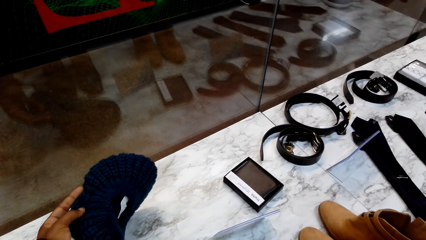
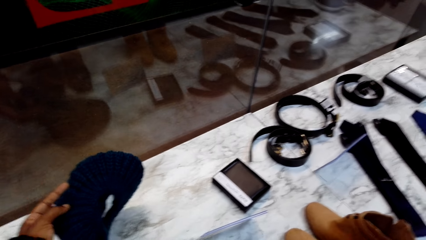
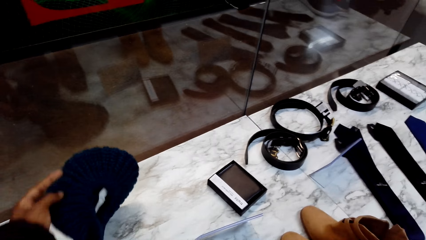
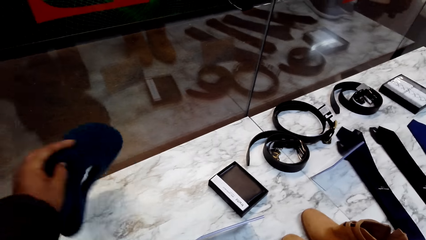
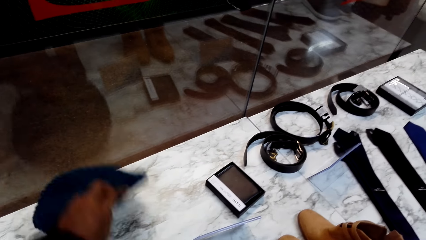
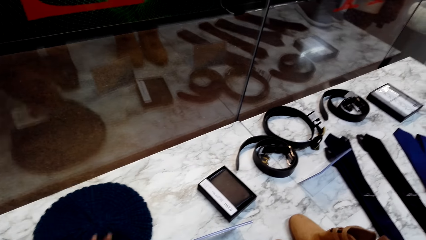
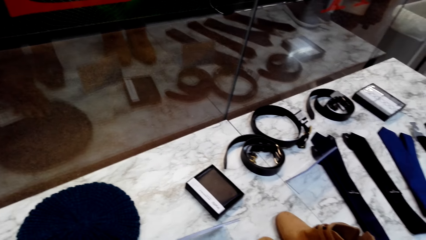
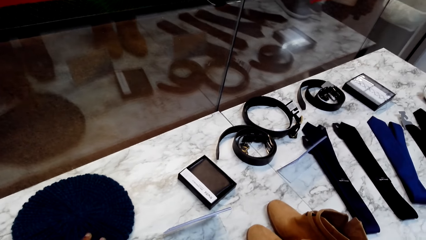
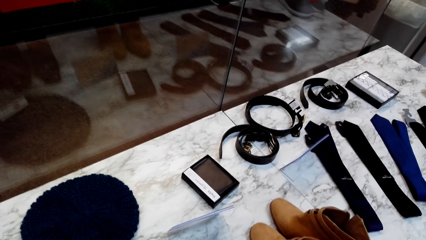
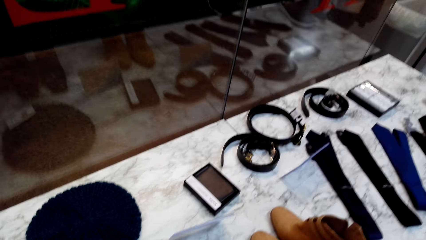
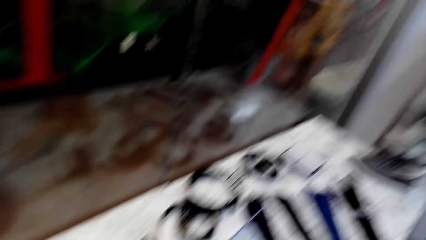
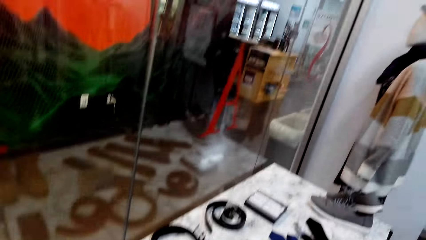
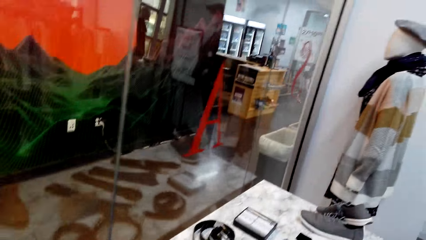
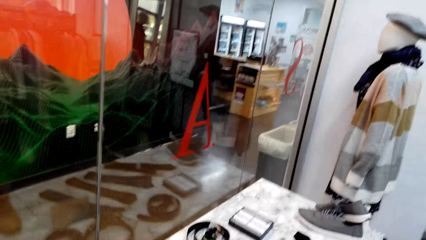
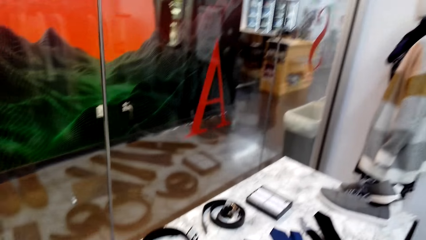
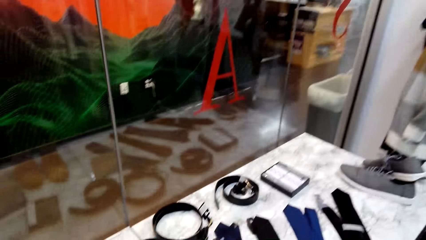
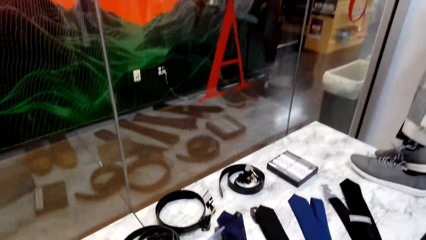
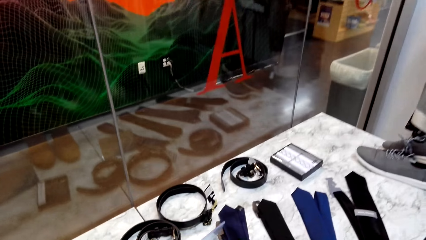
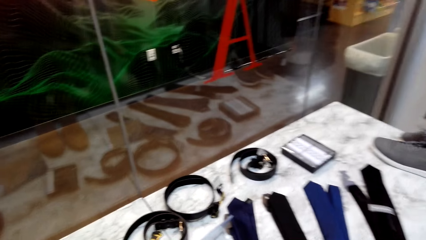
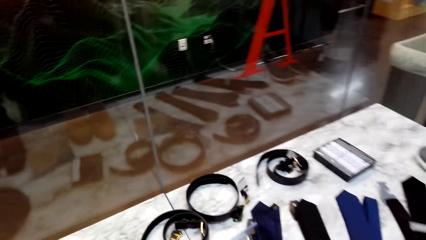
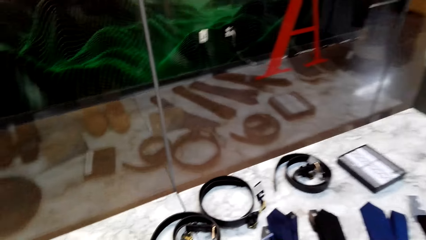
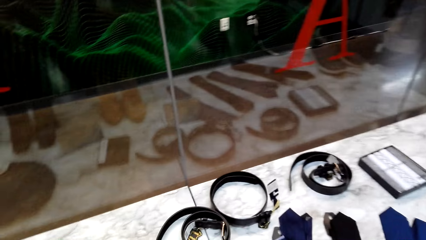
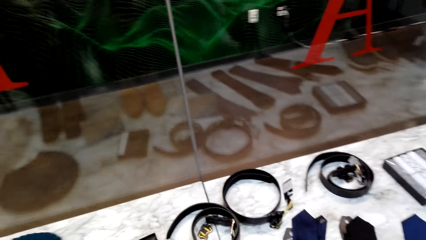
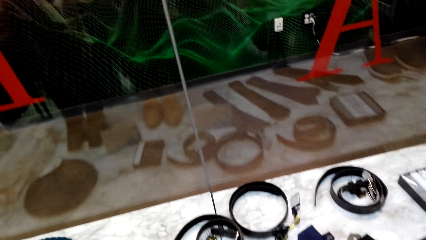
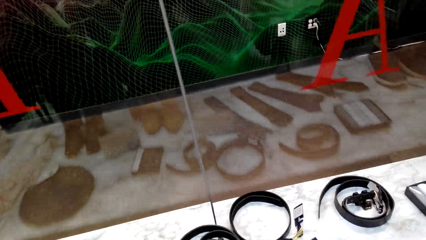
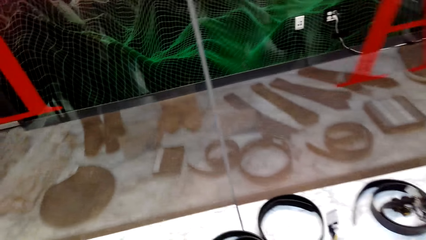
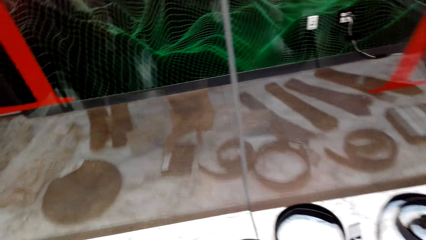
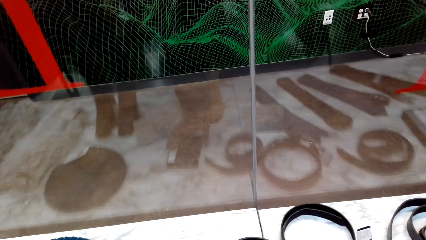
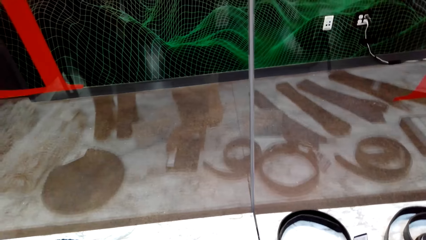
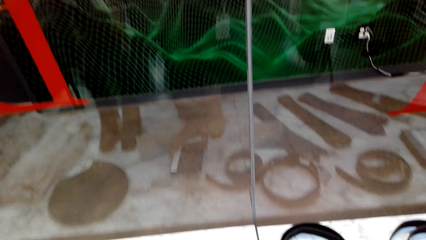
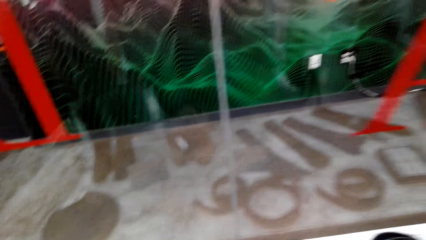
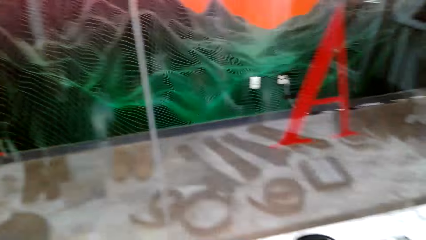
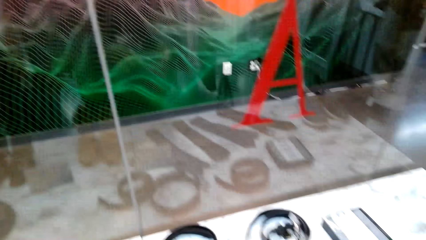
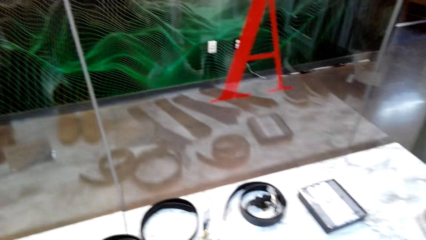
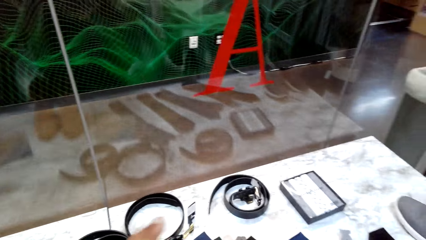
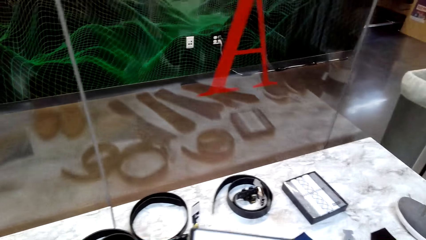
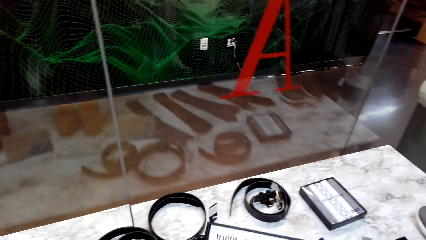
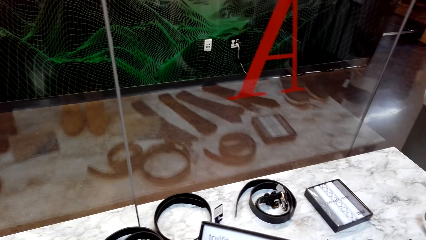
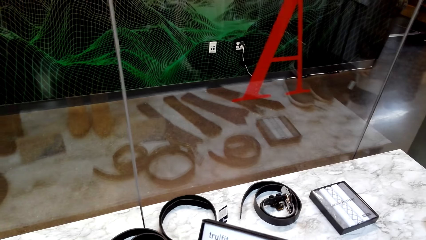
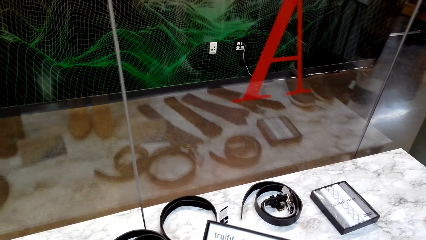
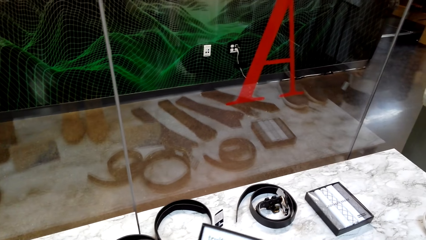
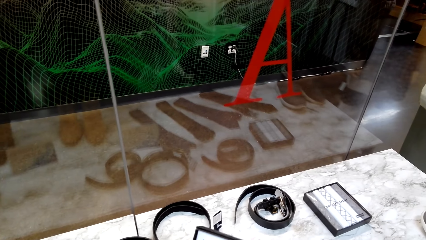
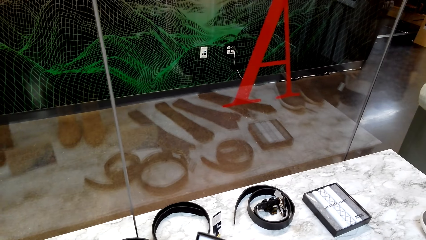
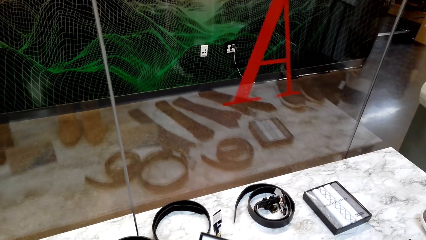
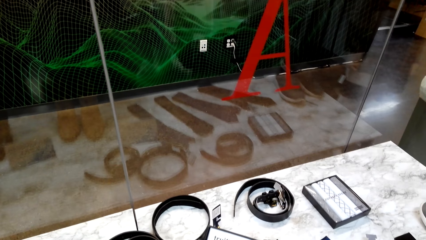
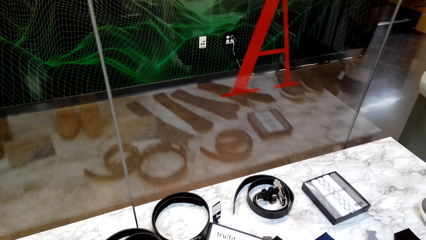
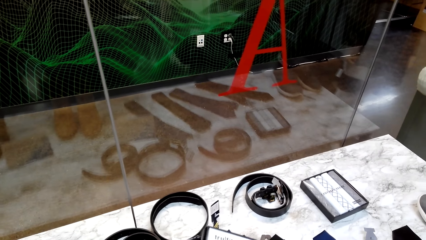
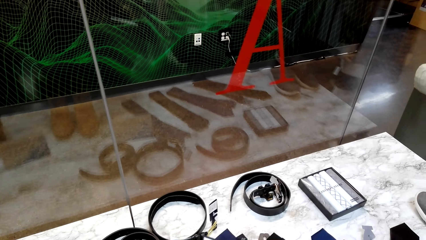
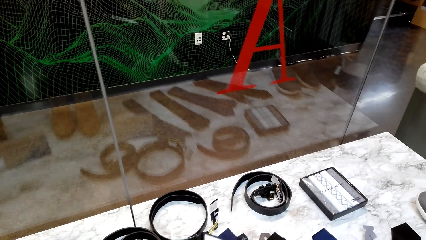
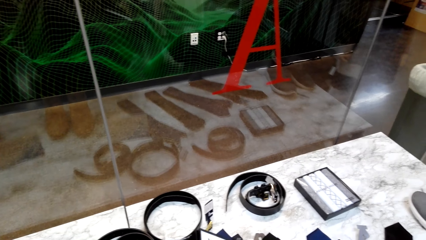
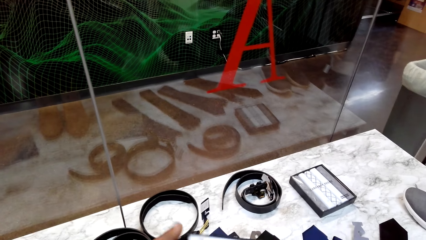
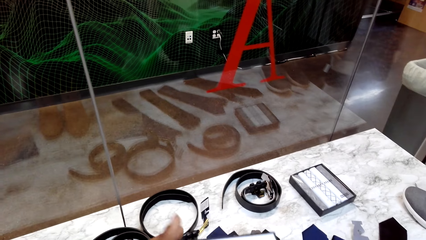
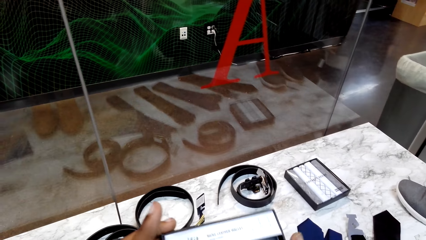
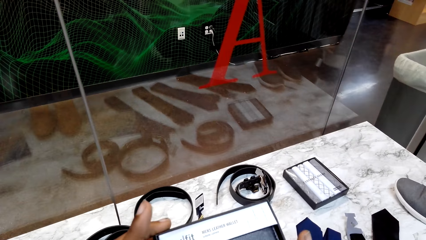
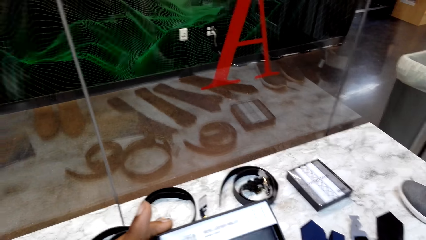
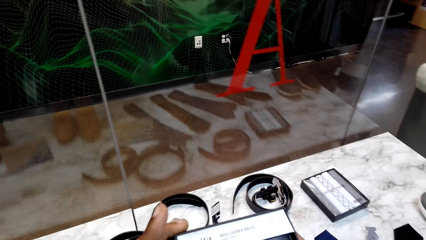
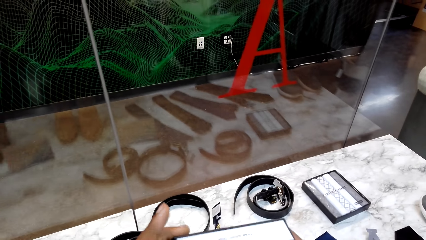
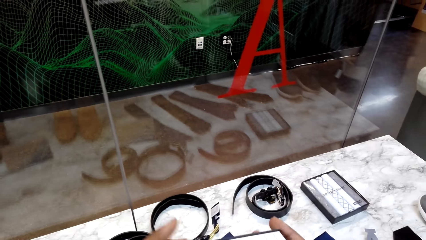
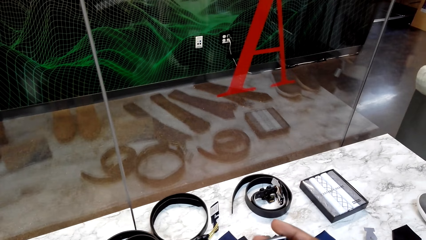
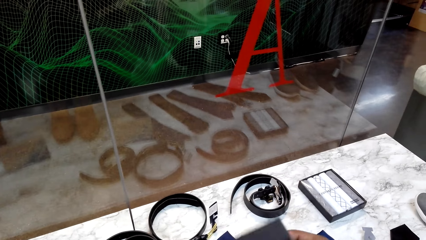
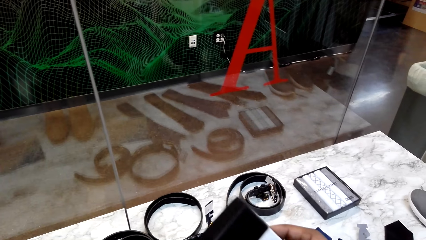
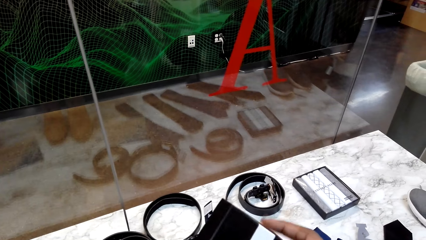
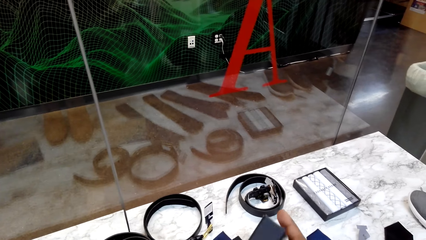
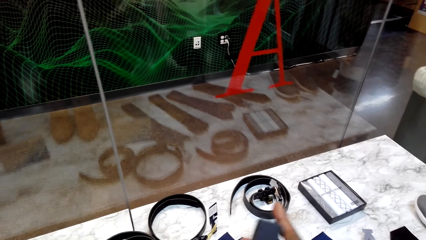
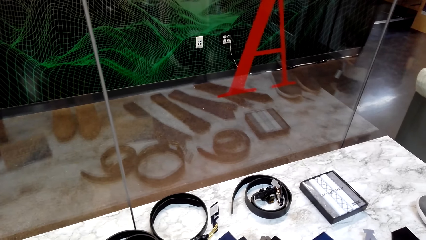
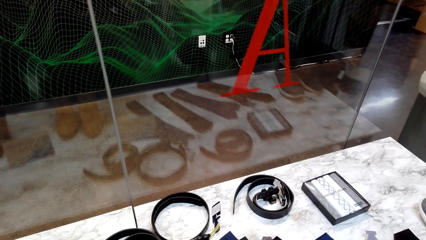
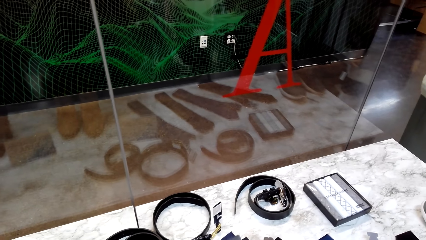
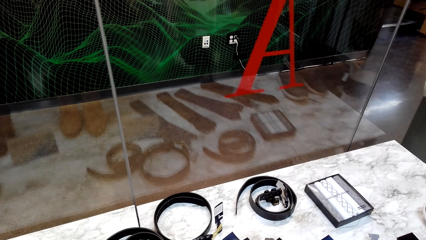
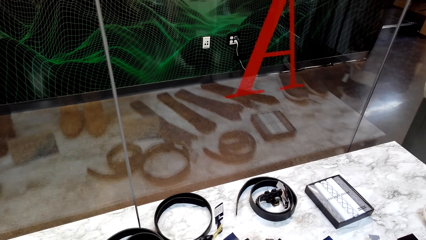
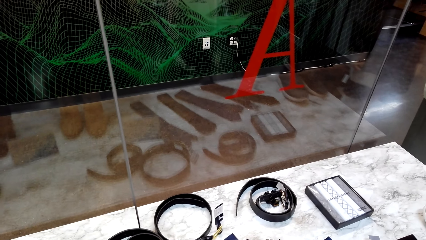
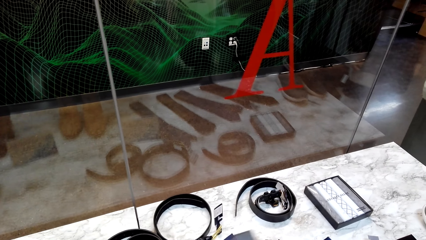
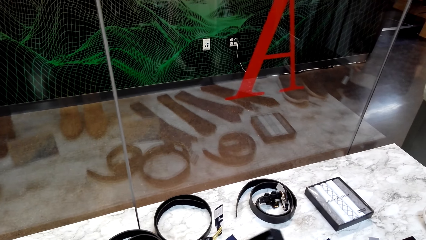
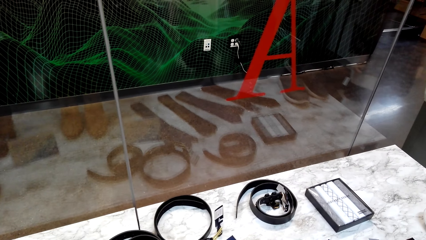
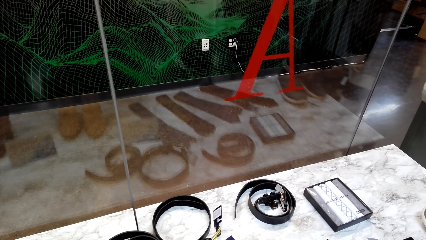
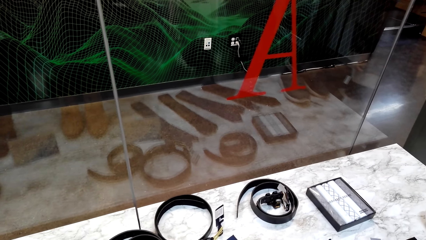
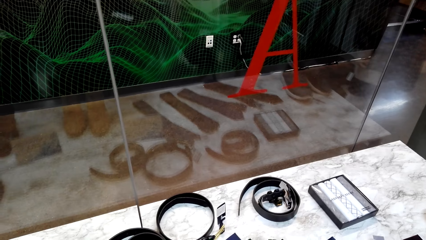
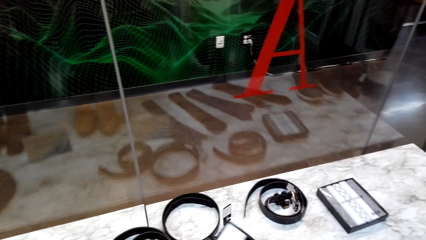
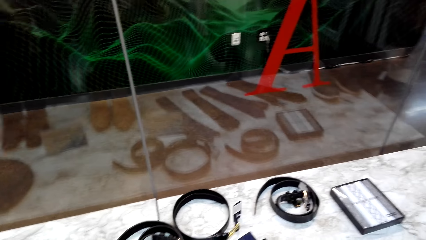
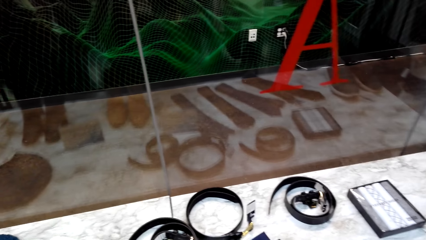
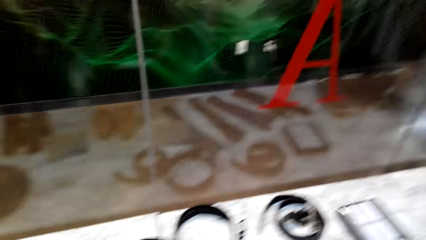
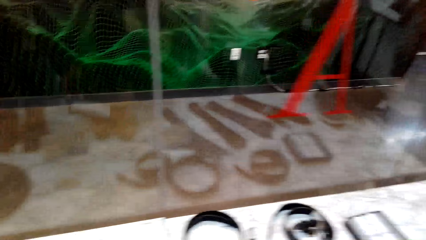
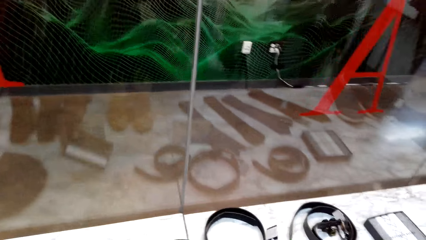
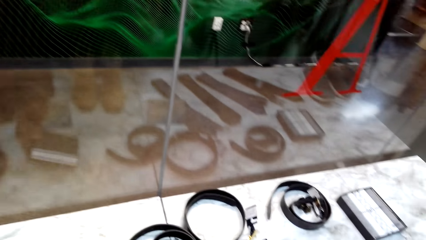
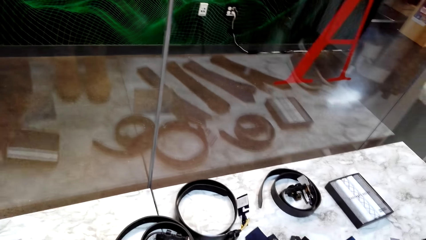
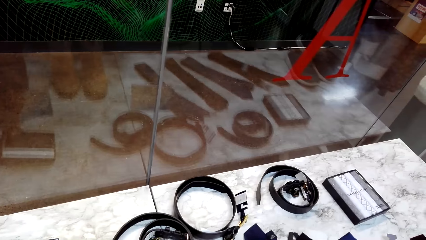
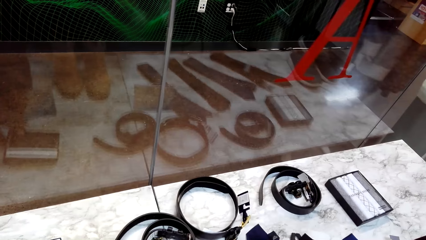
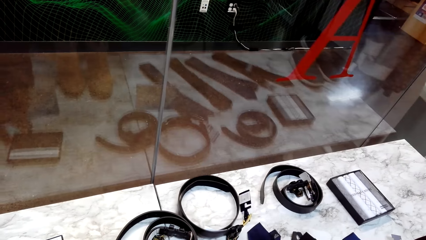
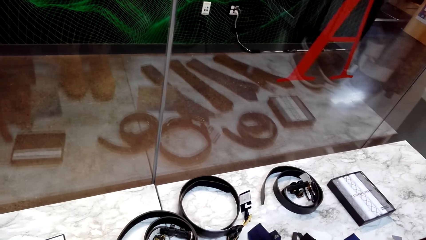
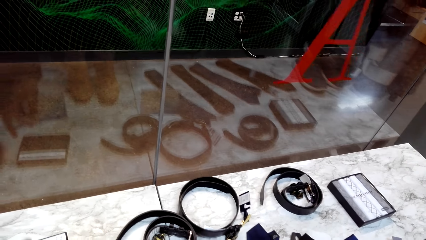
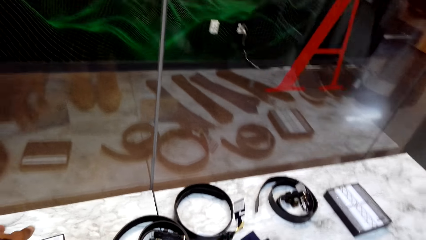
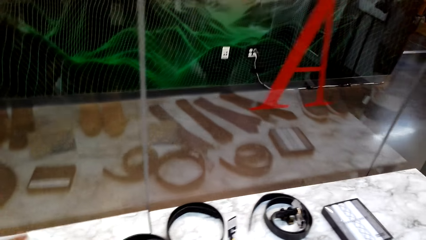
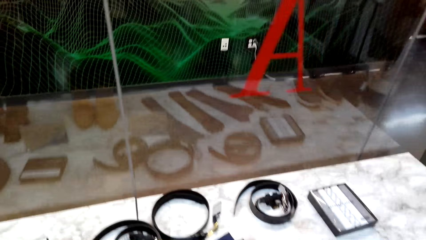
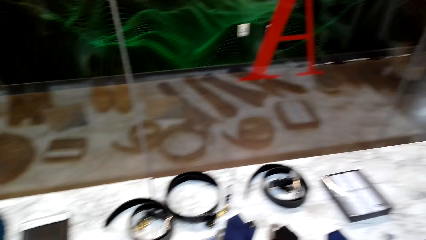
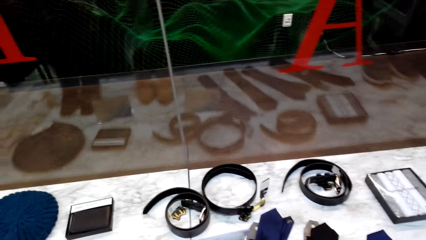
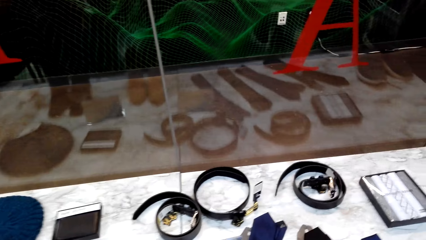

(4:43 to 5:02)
The camera wearer puts the hat on the table. They pick the wallet from the table. They pick something from the table. They check something. They open the wallet. They put the wallet on the table.
